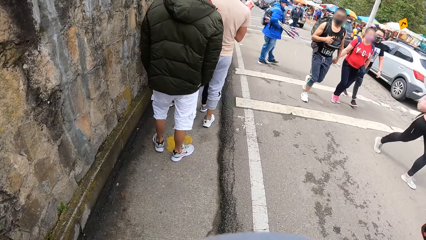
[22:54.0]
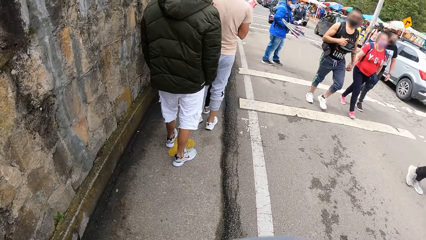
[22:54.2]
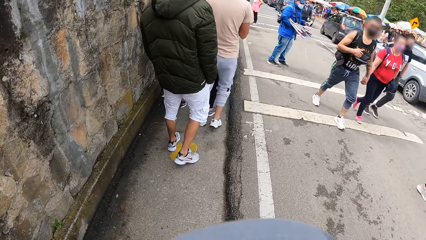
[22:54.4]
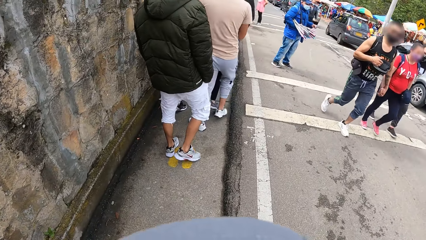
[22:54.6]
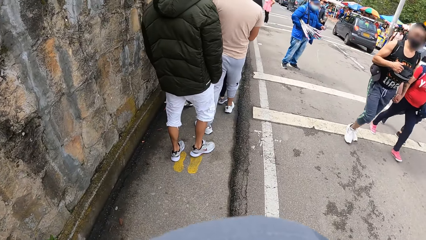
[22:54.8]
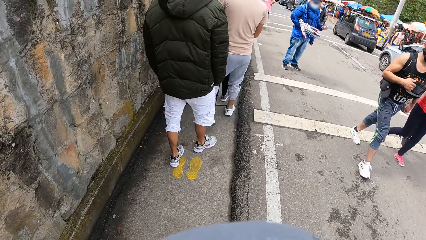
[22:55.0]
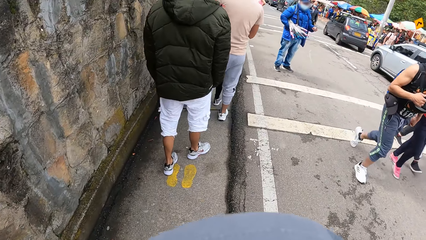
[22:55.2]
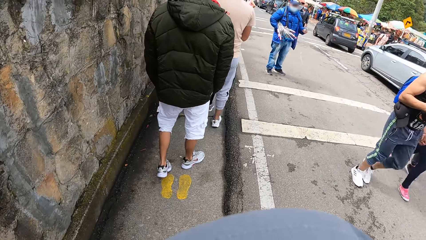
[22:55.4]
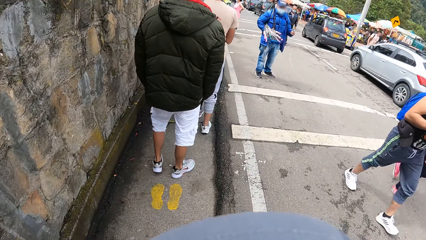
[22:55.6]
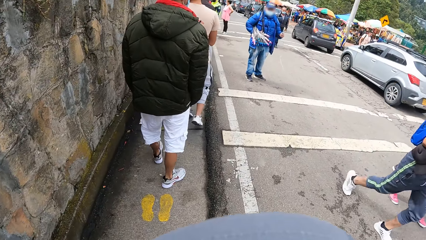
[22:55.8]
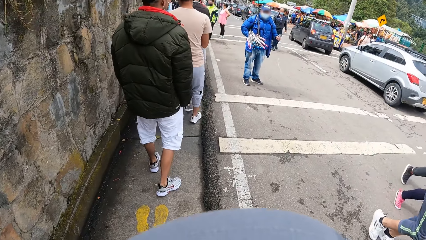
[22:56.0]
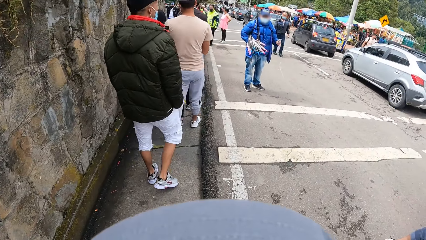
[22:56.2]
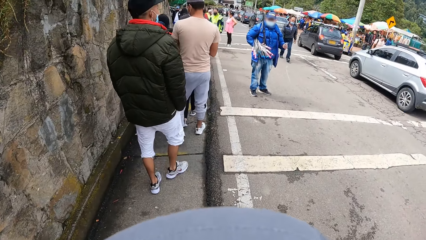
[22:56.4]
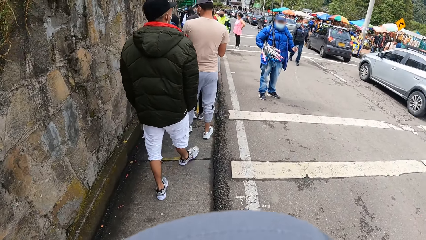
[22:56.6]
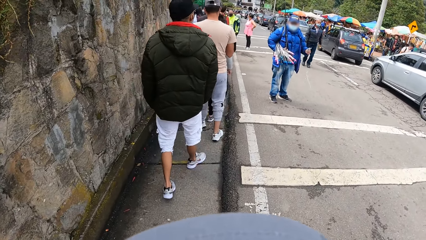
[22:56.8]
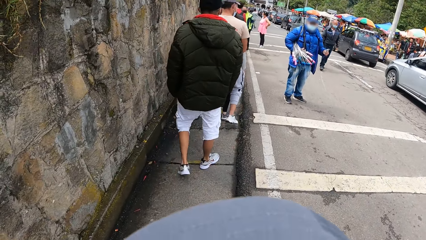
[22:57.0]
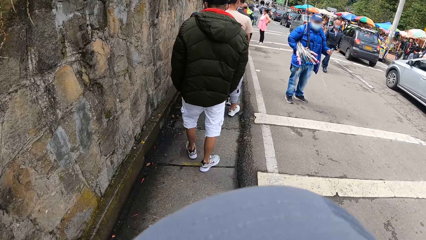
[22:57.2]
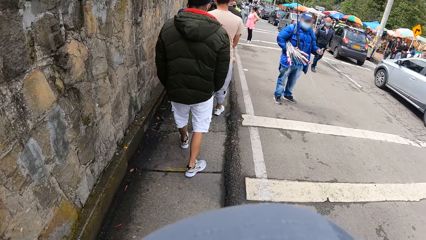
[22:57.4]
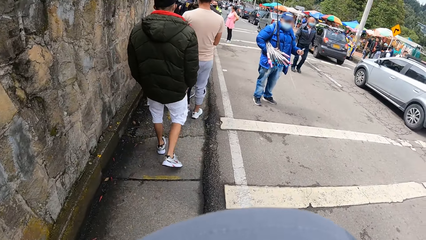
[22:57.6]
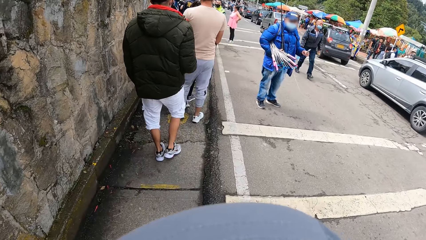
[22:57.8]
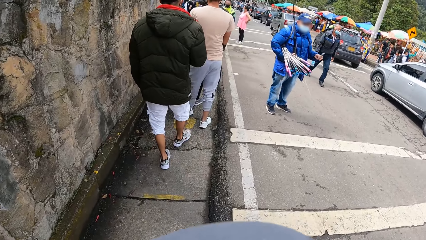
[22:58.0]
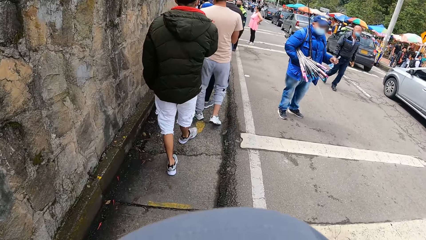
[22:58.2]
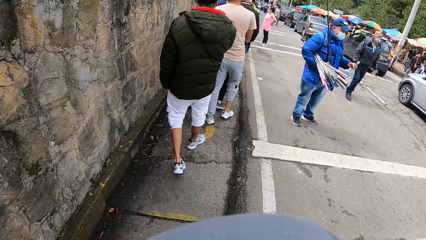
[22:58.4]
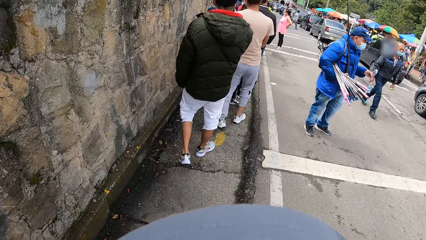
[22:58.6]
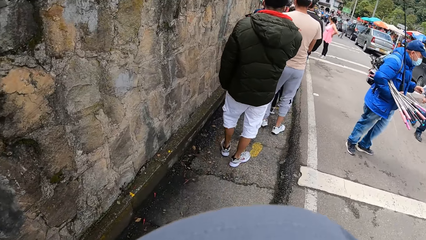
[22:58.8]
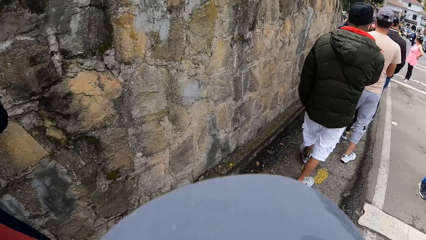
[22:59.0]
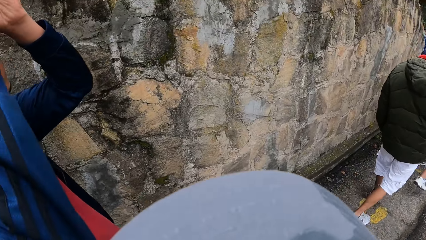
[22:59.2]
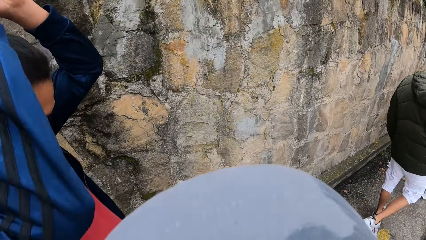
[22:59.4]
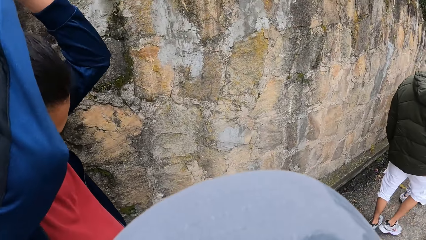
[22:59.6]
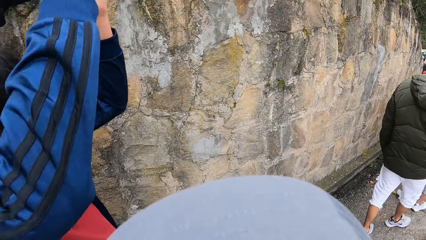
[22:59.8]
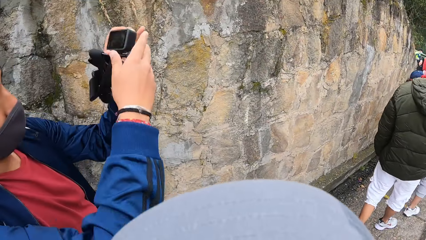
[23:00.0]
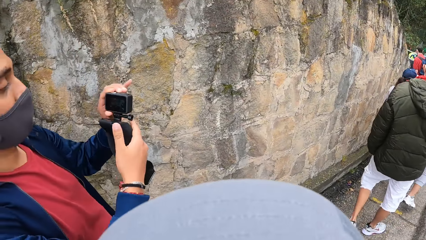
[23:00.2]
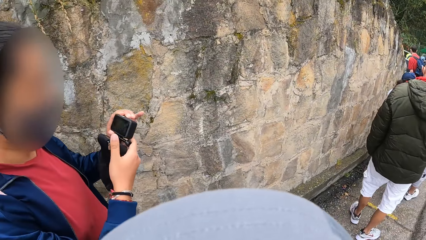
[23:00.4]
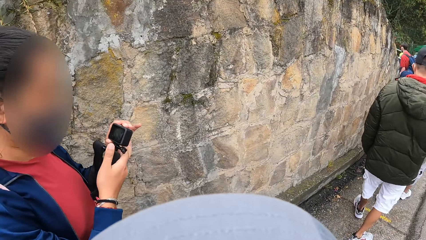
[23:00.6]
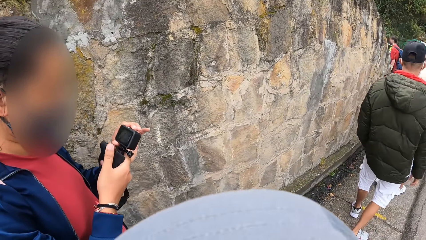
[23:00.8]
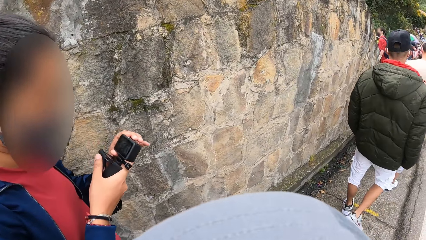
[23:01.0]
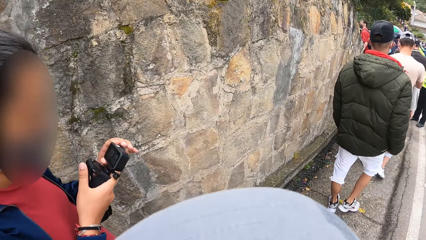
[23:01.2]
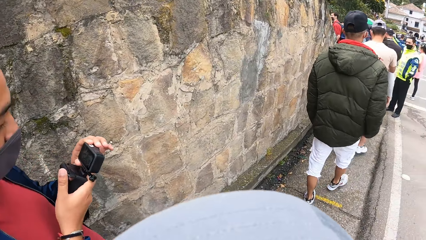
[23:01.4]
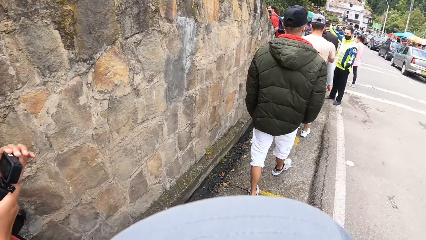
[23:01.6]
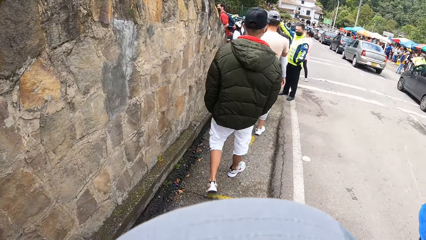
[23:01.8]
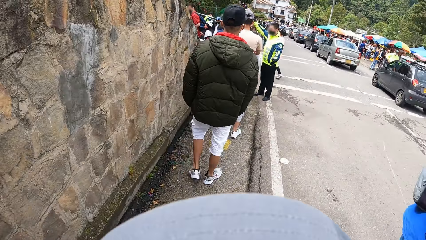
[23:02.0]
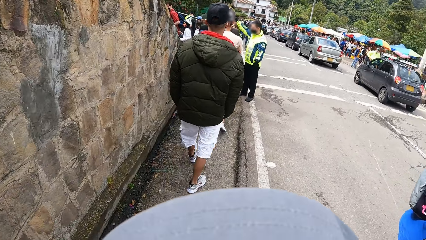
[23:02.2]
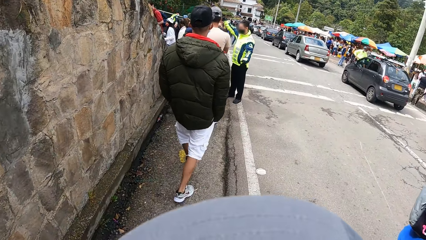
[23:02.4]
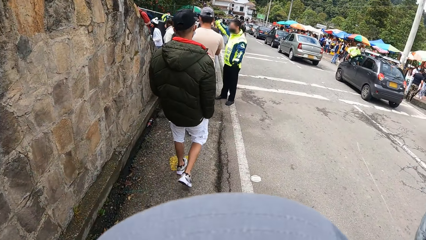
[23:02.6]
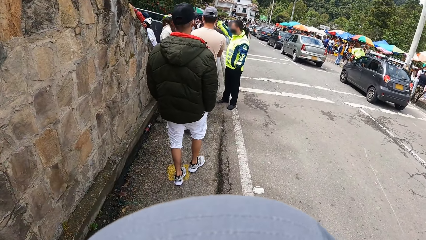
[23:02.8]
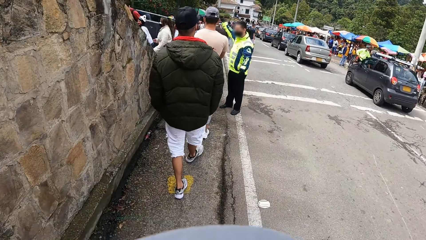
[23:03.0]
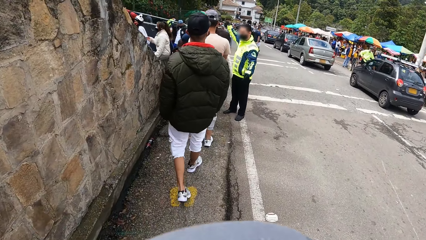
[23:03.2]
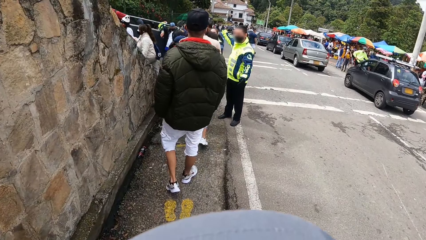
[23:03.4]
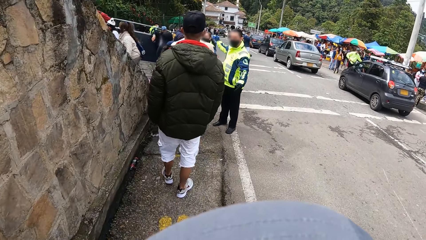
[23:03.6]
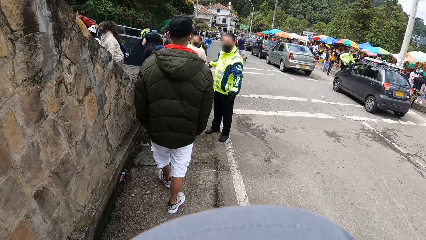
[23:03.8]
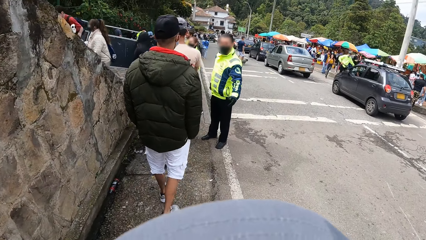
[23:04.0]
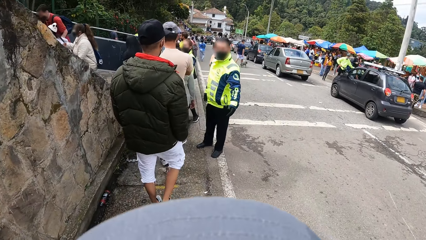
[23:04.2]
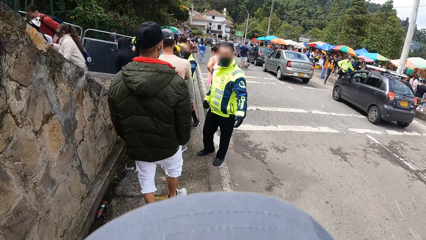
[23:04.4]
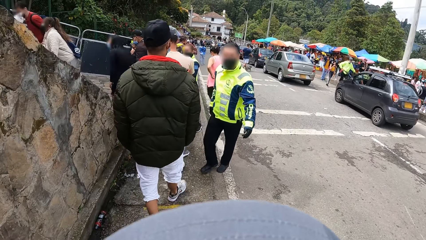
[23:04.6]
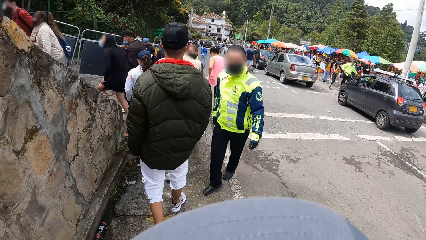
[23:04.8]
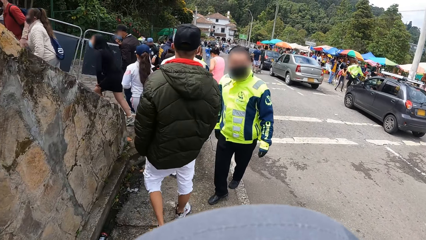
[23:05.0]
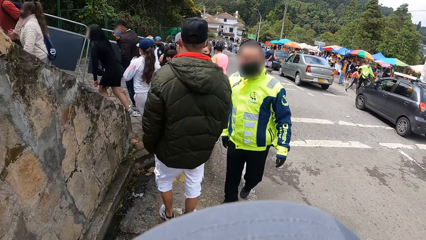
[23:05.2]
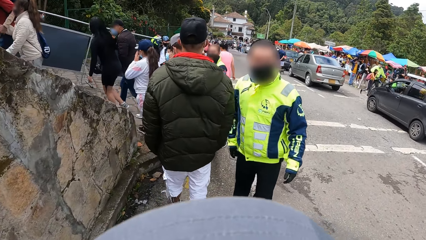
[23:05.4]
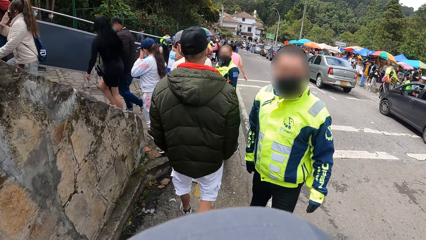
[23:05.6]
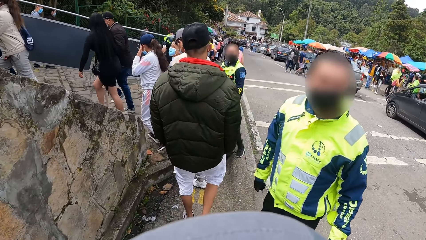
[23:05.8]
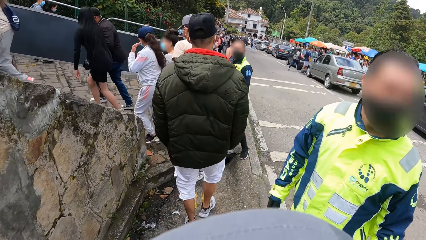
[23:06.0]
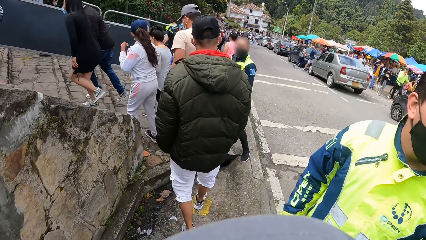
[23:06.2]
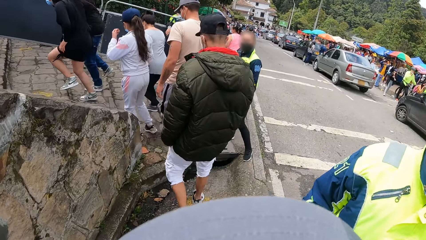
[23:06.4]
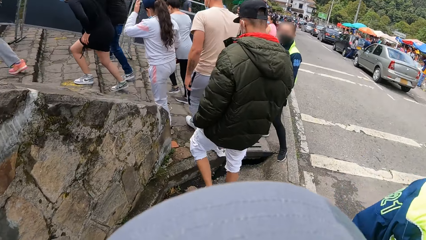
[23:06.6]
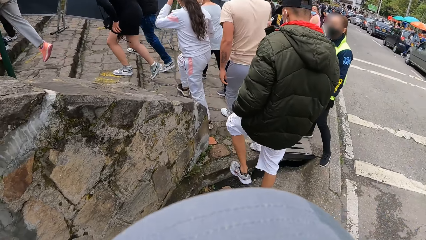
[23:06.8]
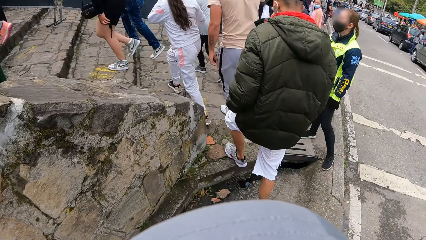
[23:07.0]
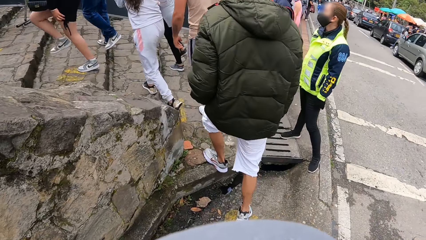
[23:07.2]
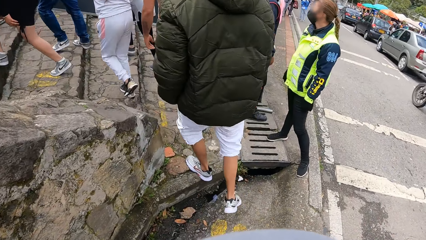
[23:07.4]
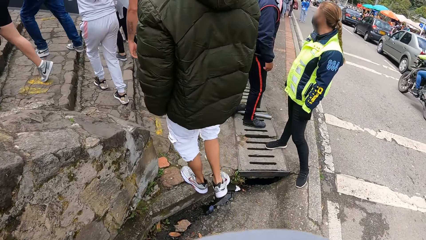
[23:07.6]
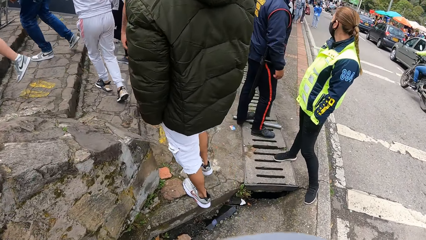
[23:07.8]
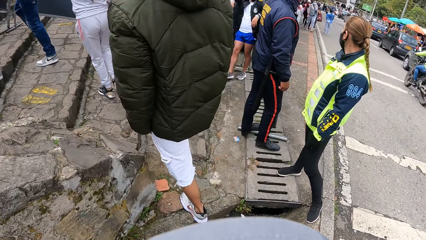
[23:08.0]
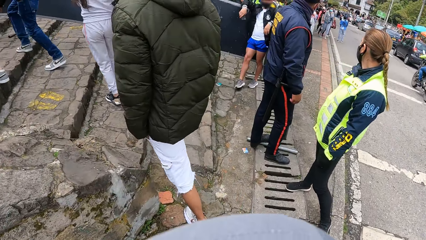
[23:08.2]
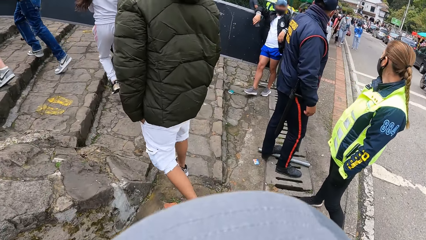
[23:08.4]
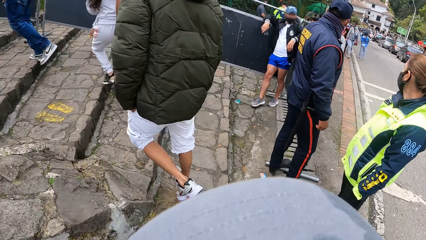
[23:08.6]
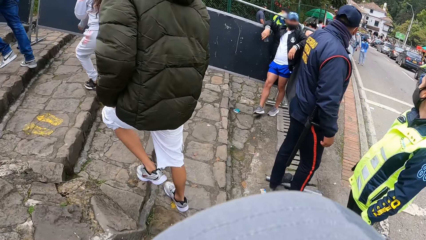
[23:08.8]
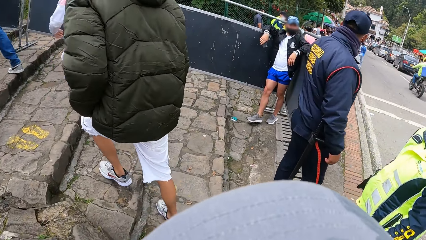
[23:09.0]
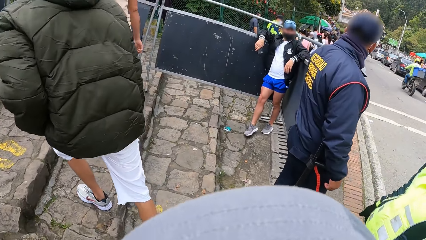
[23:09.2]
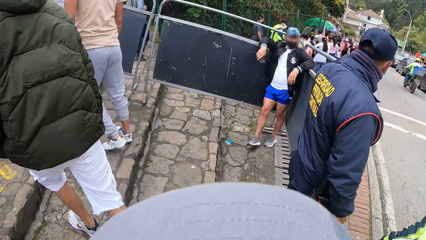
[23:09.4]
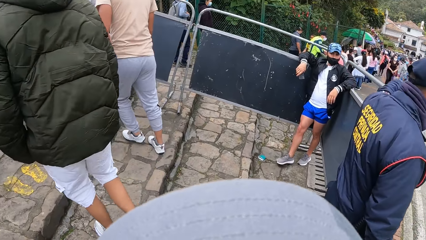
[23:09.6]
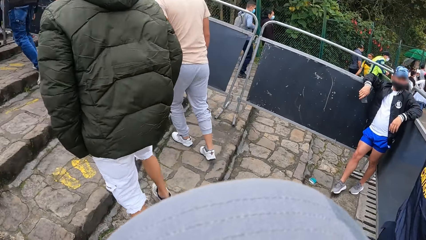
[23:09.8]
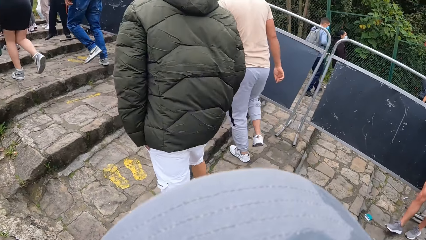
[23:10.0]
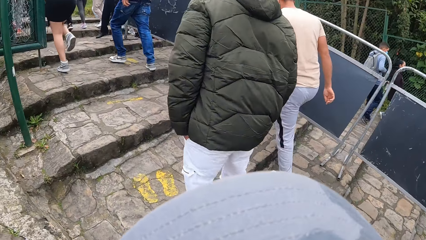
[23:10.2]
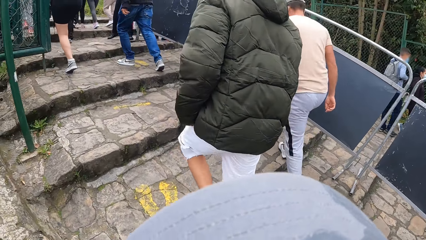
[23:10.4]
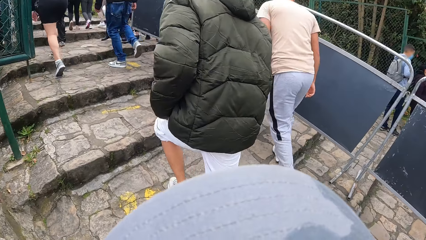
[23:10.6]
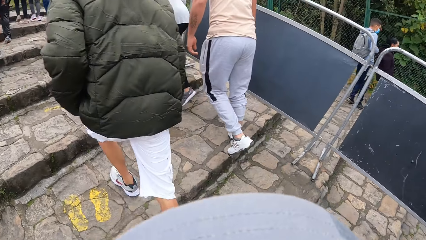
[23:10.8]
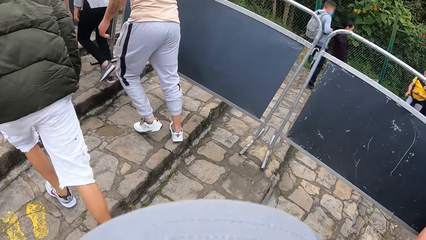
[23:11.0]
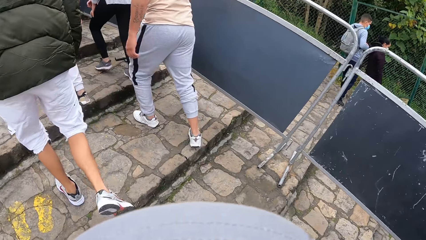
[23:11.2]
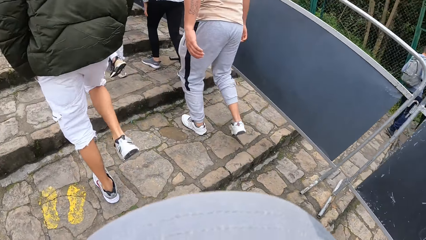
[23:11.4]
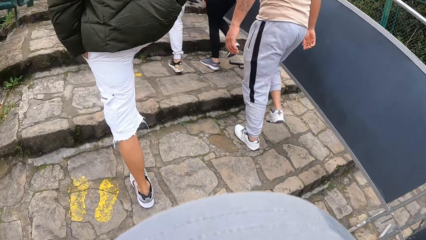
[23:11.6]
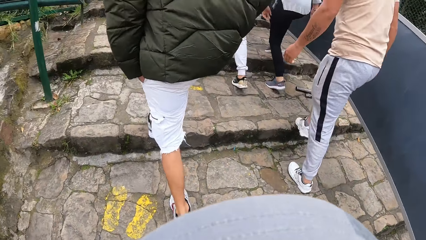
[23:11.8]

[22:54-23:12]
A man removes the camera on his head with his two hands. The camera wearer walks up a steep ramp.
